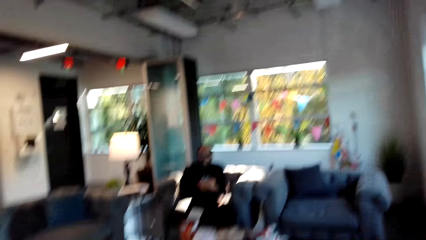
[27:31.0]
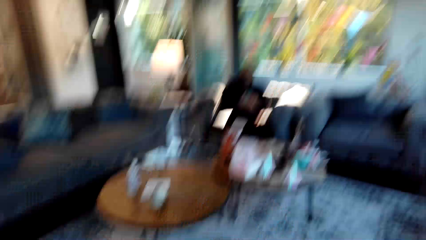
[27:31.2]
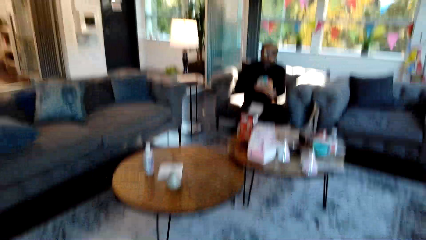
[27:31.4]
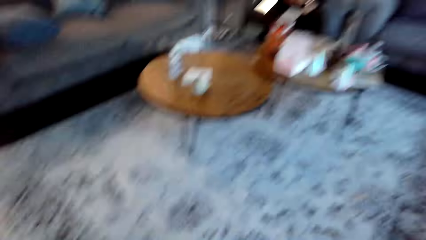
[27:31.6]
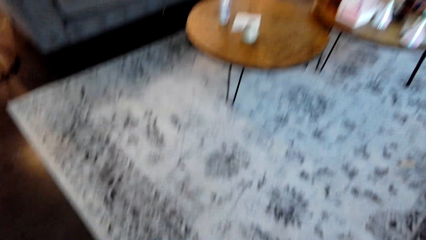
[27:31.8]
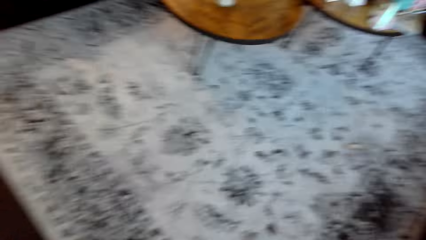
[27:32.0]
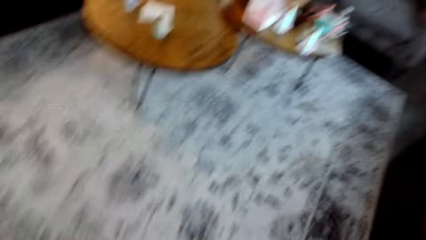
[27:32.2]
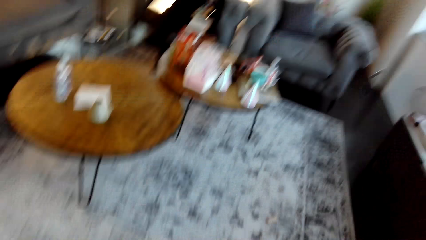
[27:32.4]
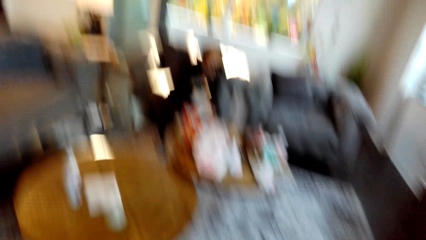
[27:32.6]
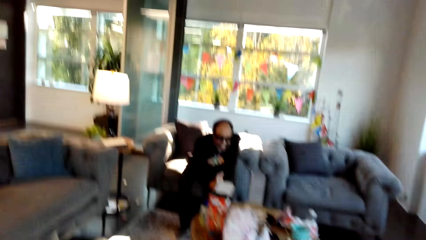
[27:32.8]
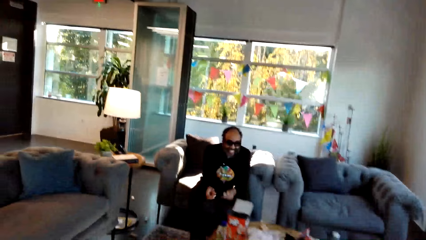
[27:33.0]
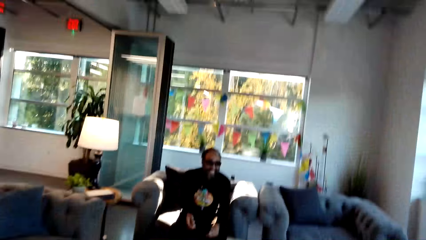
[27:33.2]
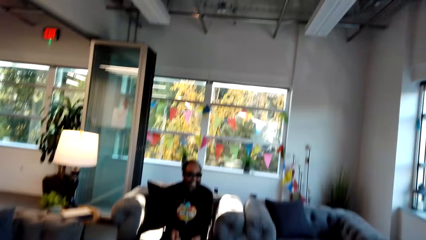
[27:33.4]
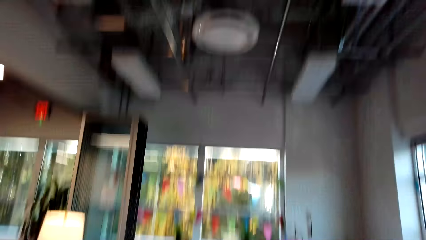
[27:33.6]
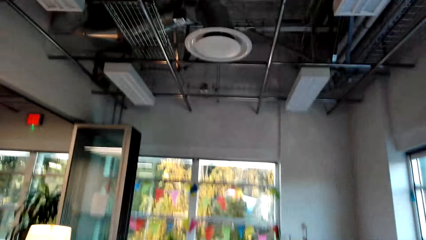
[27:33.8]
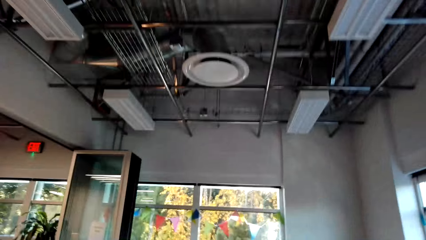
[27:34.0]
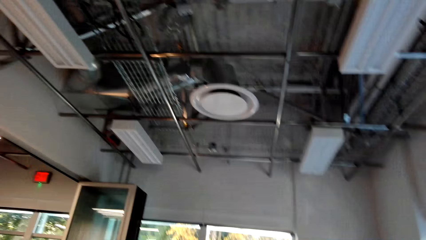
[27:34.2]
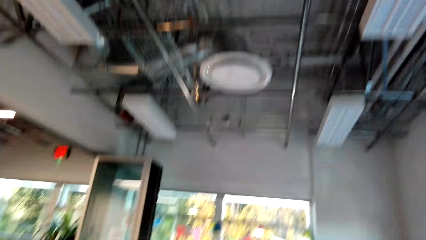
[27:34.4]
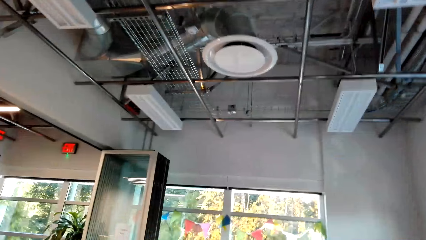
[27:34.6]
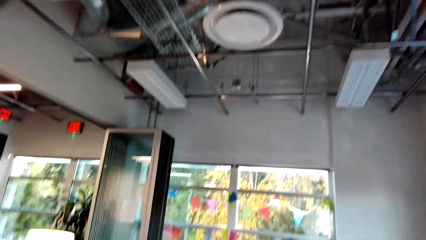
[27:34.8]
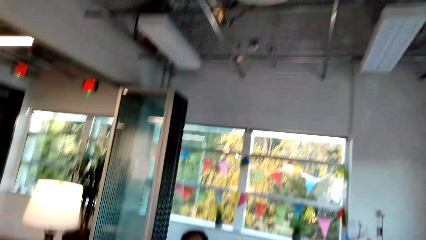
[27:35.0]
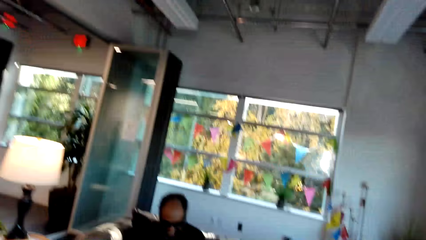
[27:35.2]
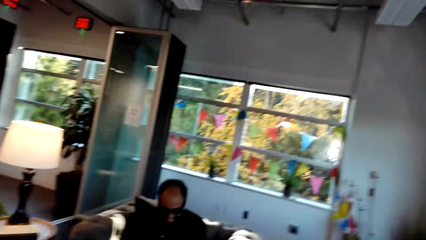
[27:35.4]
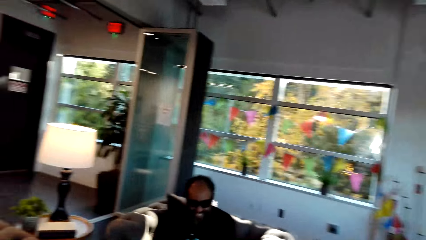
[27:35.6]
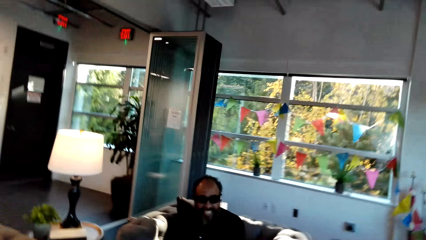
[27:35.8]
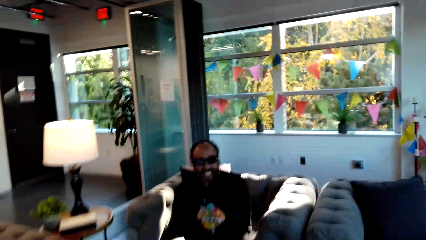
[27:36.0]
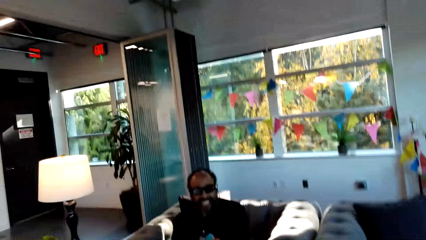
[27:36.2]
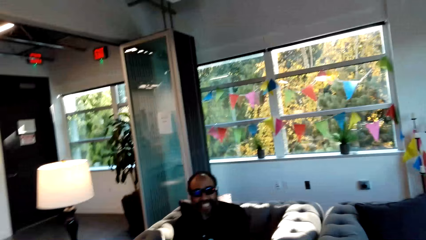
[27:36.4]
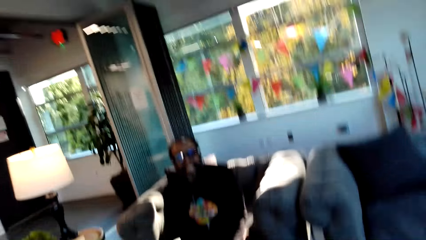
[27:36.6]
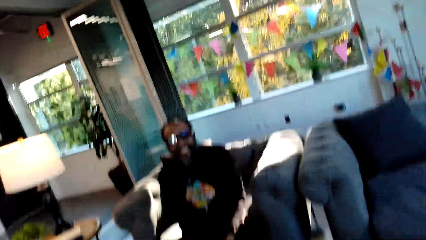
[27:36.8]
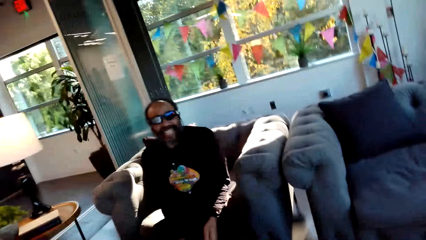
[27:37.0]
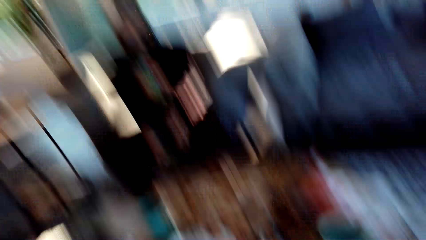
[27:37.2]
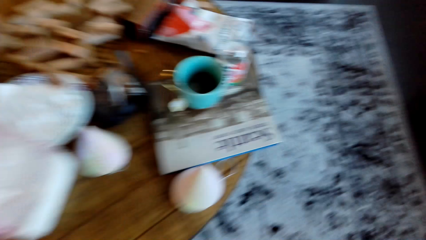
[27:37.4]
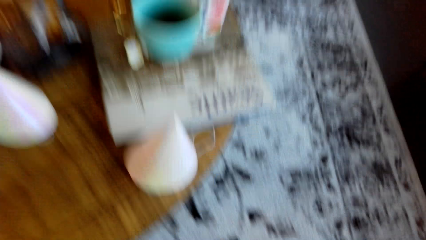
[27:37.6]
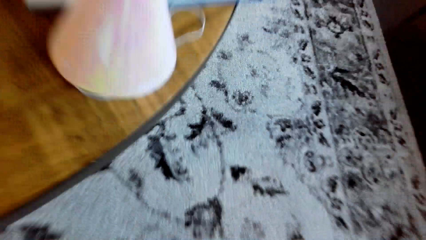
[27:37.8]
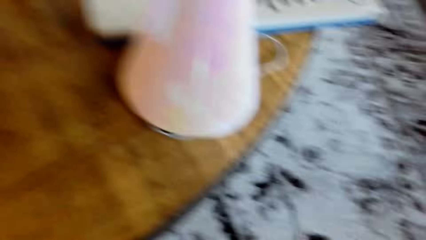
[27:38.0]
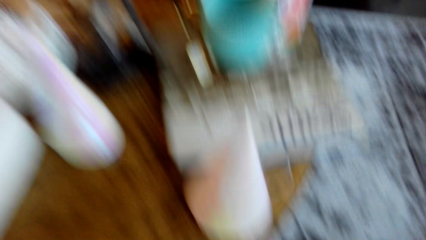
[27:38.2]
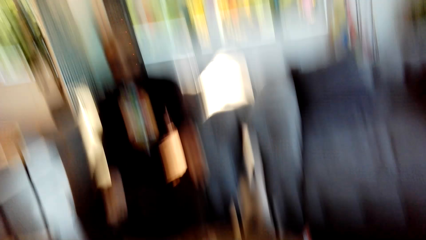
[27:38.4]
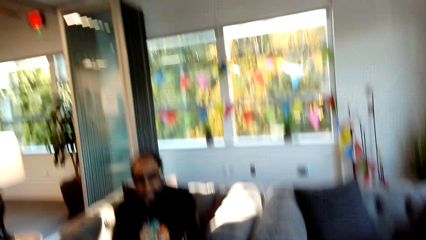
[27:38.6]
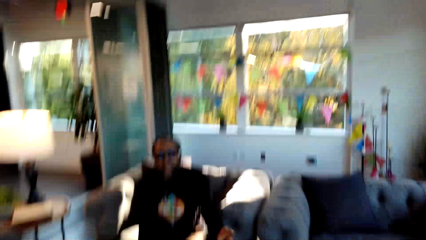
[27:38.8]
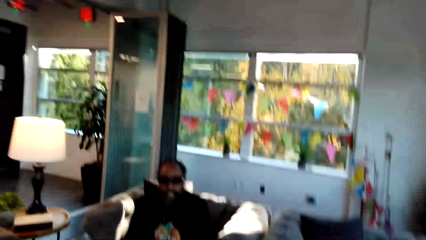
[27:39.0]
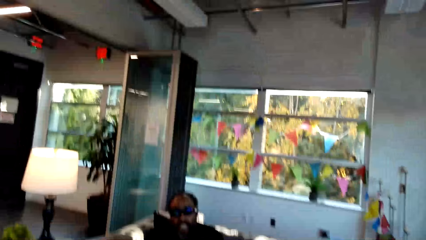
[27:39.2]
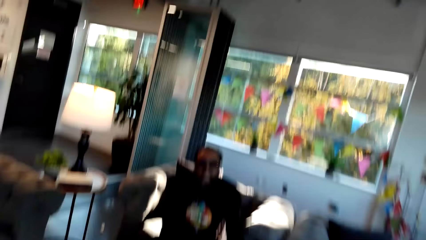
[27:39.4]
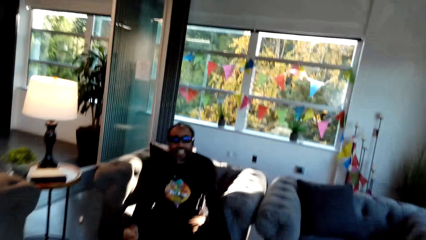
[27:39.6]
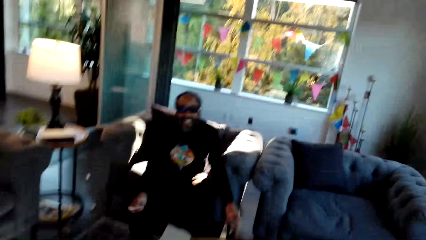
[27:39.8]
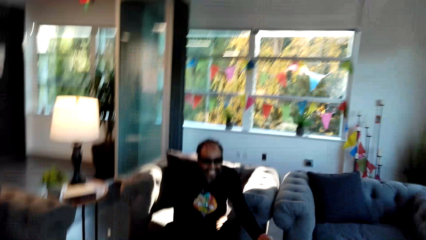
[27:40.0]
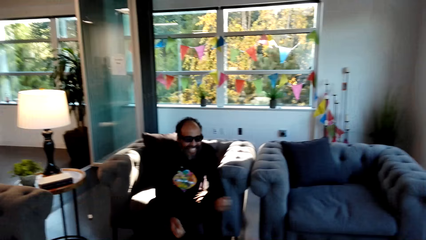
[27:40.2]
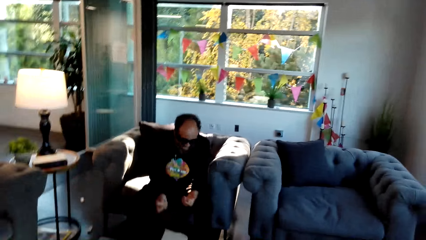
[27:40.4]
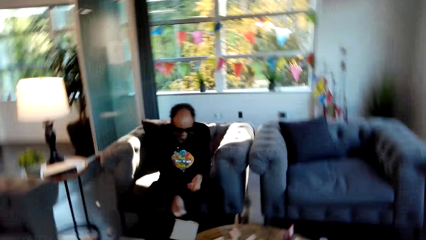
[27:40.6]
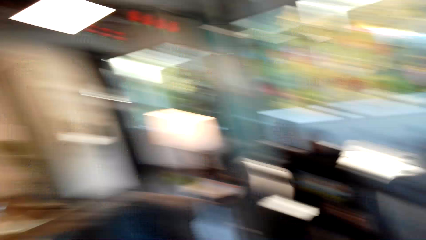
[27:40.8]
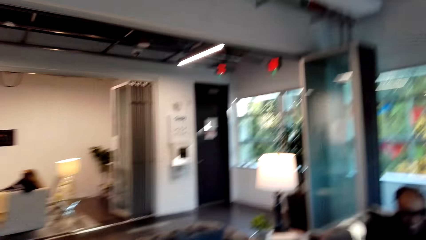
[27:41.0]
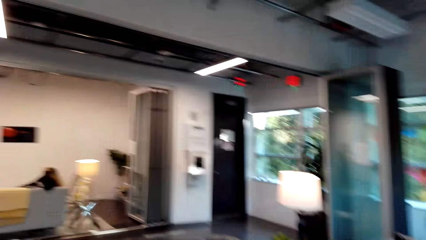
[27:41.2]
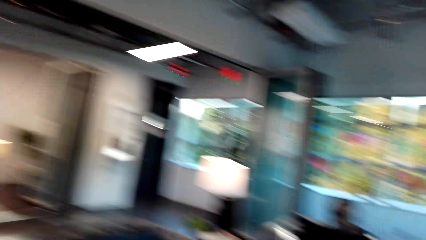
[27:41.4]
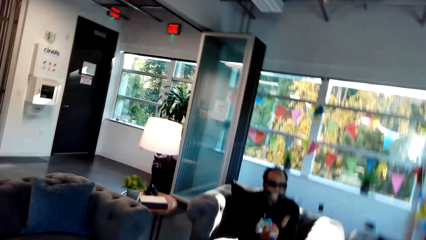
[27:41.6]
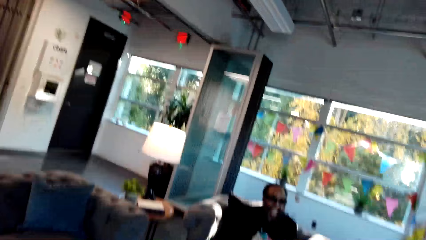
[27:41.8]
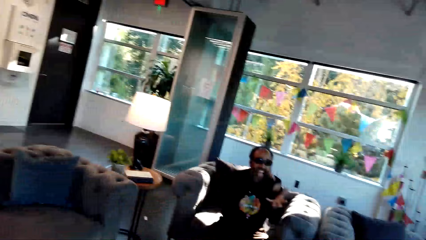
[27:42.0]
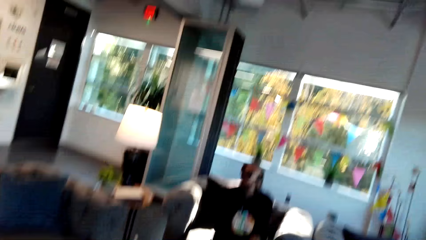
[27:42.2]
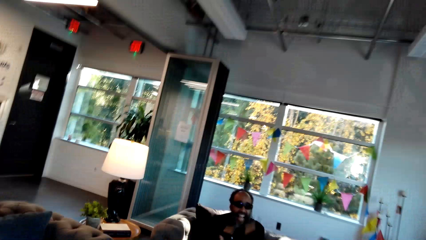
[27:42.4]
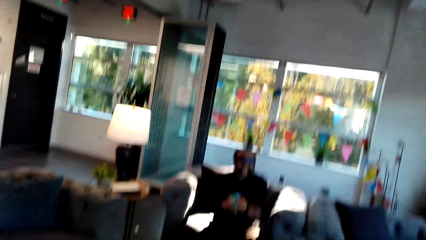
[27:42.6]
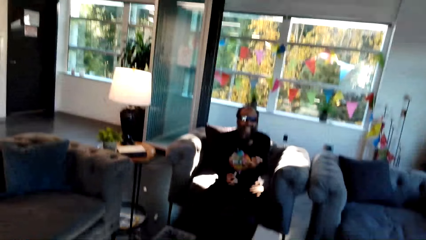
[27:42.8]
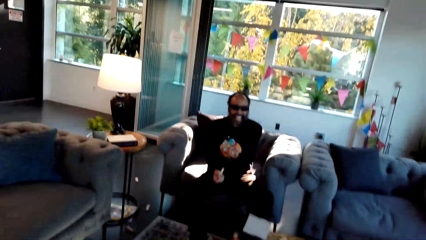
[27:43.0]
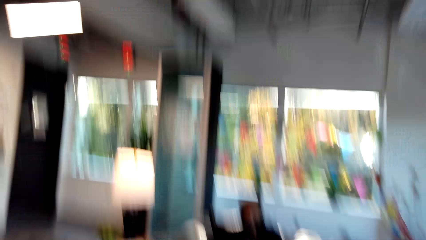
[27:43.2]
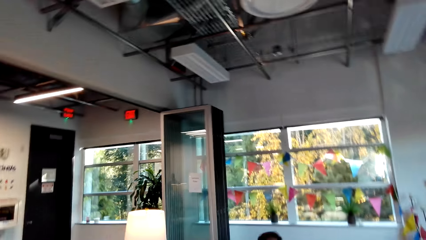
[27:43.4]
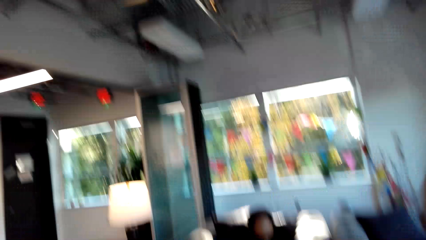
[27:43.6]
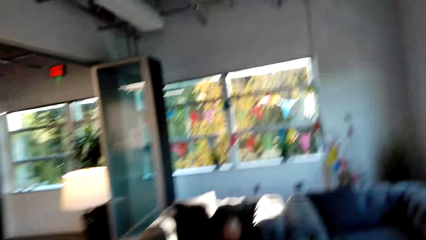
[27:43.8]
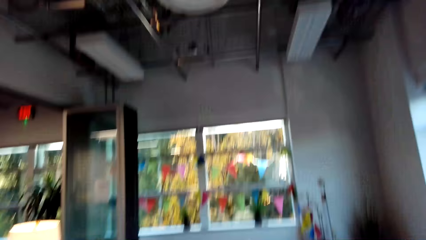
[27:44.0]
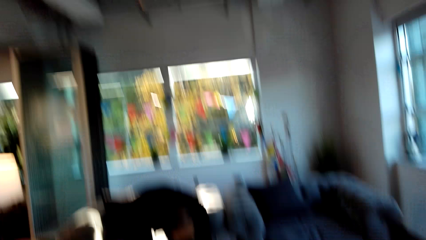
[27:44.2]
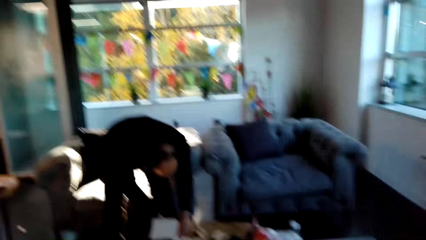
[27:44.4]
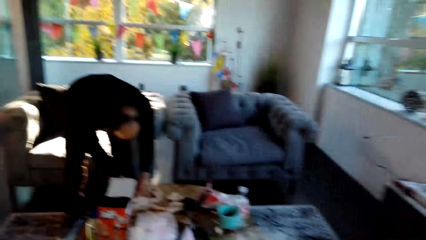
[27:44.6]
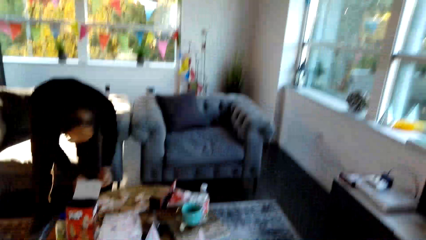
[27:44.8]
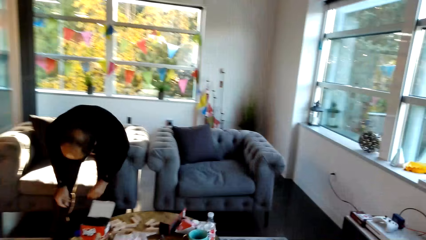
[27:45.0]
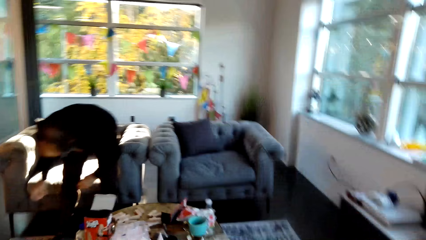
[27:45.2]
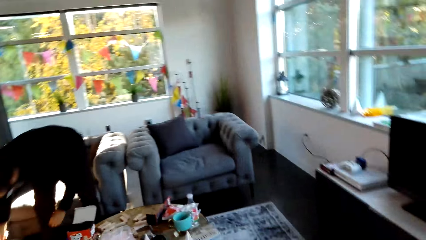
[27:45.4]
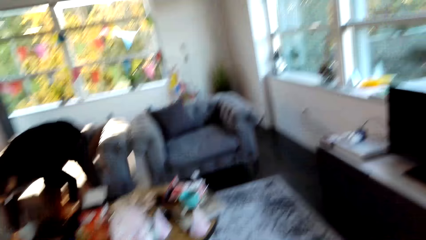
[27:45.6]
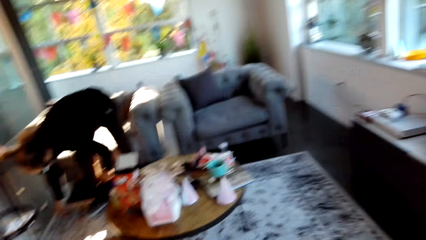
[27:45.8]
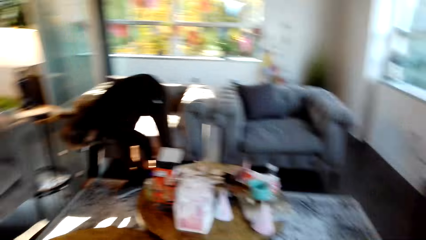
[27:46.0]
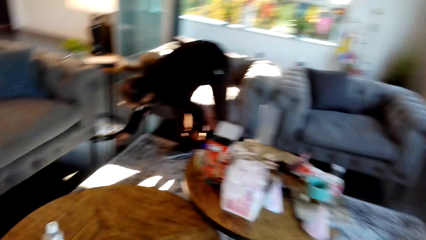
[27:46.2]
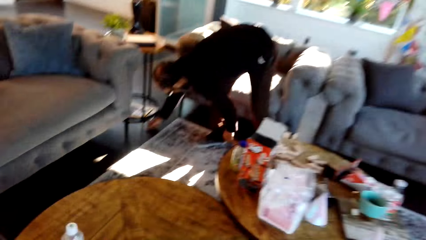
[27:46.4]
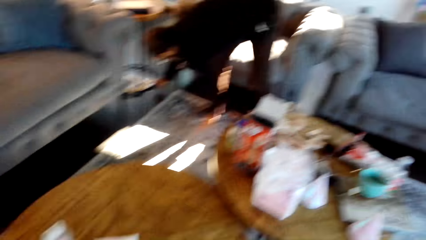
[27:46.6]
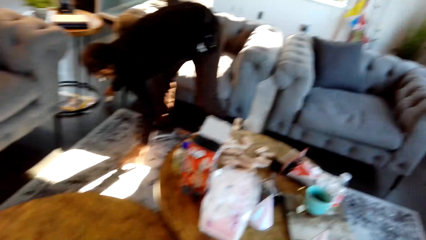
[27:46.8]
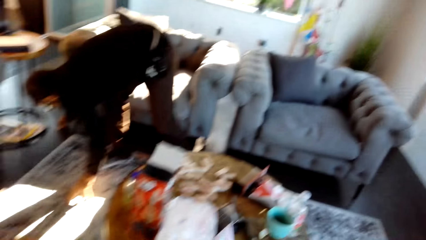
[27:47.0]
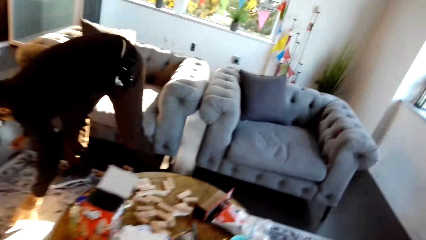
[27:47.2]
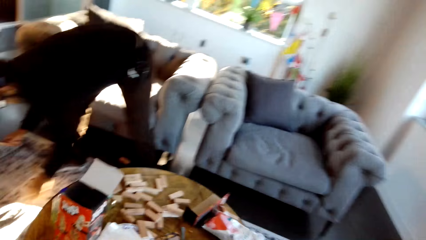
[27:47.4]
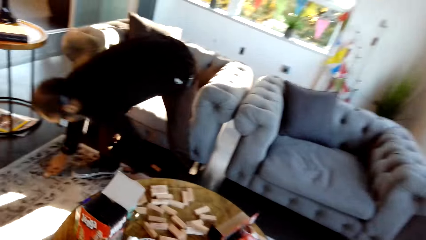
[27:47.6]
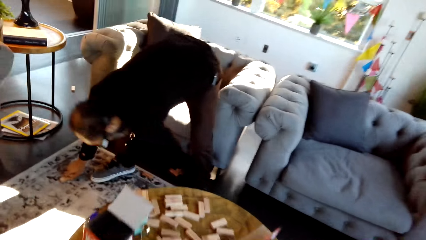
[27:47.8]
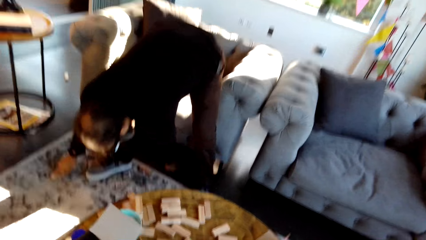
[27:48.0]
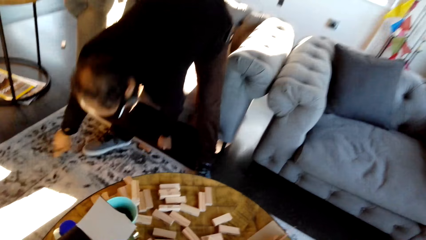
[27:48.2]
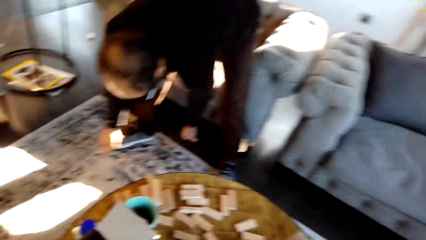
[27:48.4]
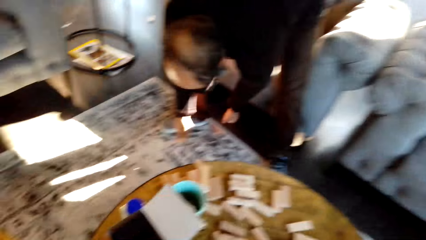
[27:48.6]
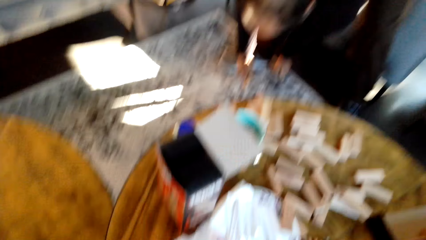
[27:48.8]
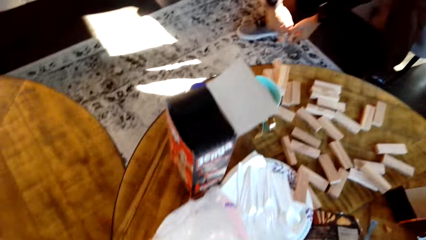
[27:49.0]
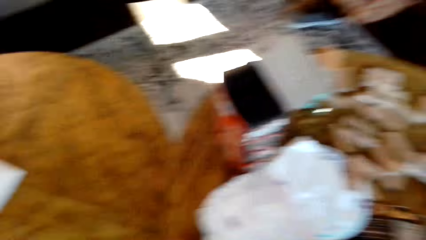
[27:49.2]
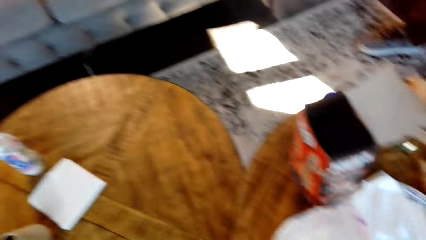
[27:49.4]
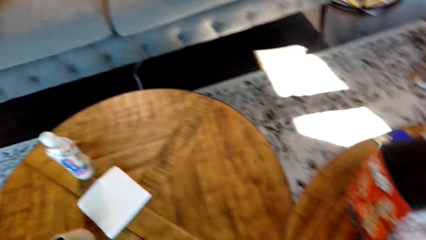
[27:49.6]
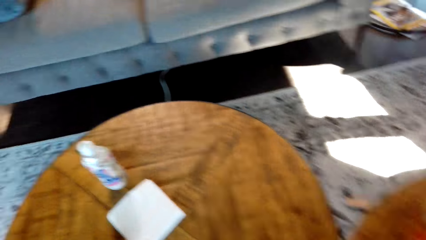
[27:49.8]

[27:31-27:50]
The camera wearer looks at a man. He looks at the floor. He stands beside the chair. He talks with the man. He looks at the floor. He moves his hands. He looks around the house. He bends beside the table, picks up the blocks and walks beside the table. The man picks up jenga blocks from the floor.
